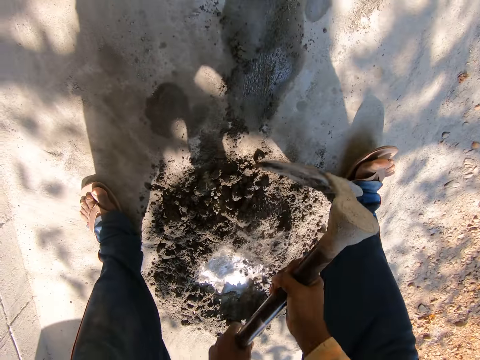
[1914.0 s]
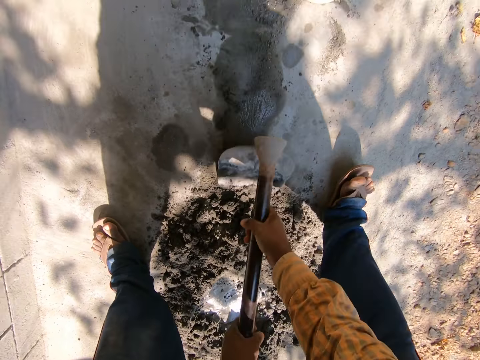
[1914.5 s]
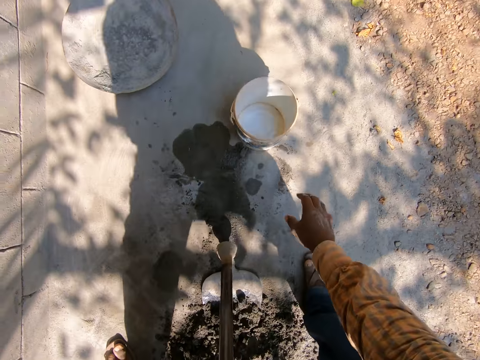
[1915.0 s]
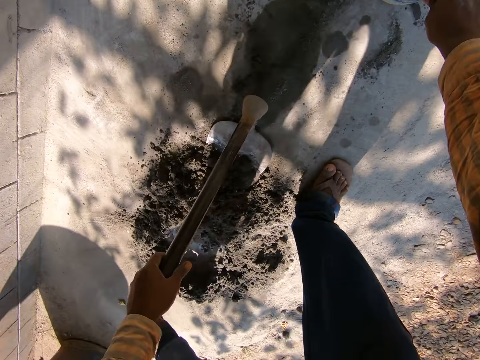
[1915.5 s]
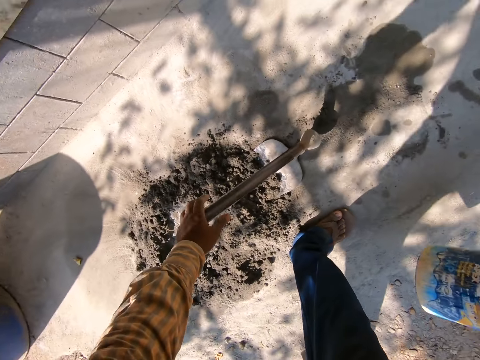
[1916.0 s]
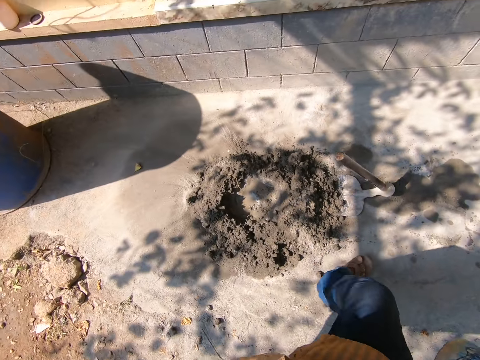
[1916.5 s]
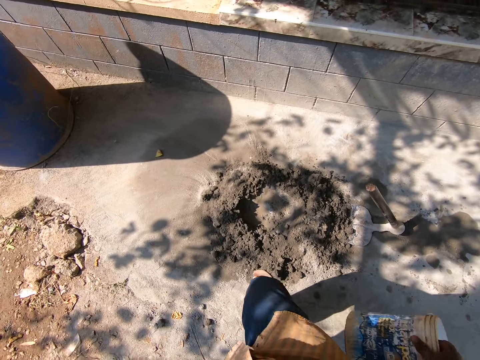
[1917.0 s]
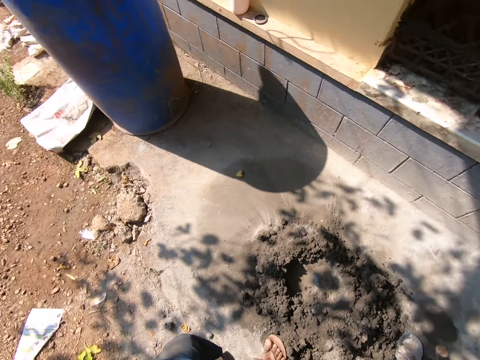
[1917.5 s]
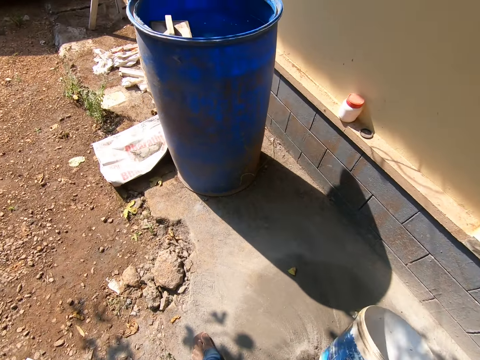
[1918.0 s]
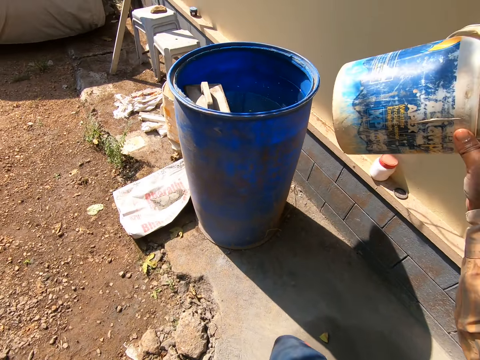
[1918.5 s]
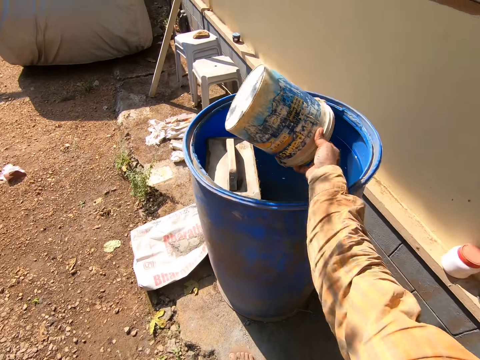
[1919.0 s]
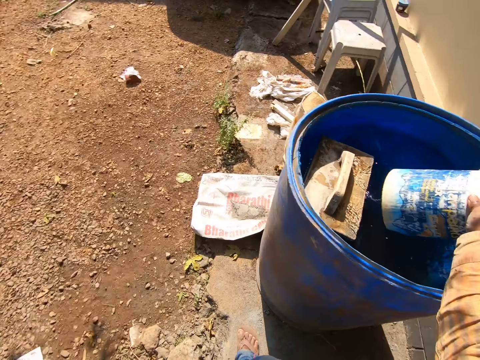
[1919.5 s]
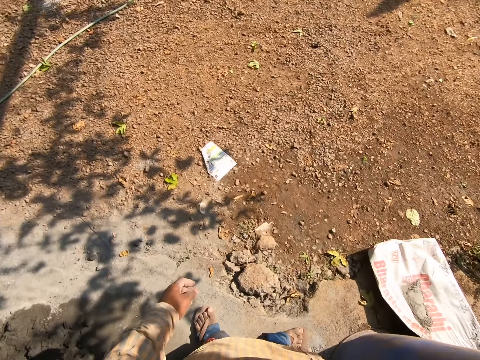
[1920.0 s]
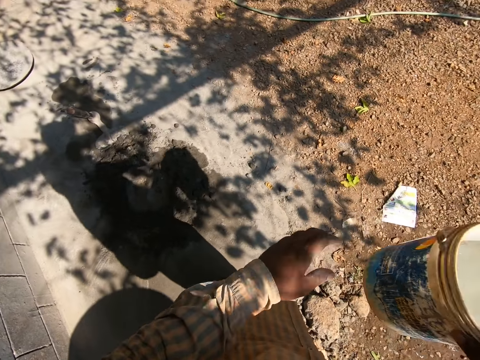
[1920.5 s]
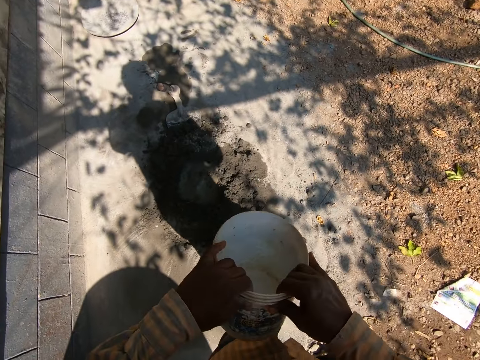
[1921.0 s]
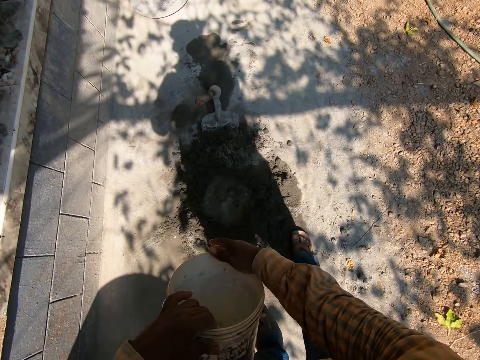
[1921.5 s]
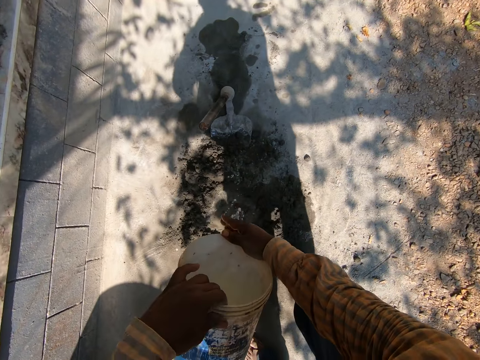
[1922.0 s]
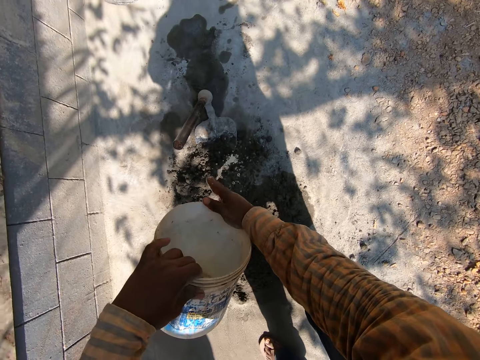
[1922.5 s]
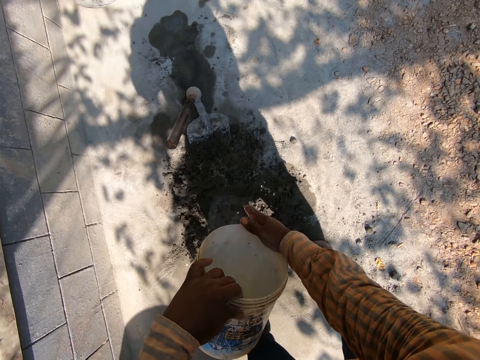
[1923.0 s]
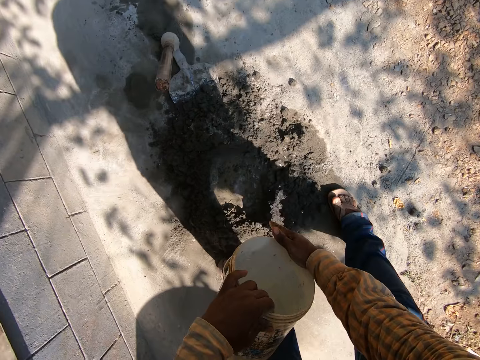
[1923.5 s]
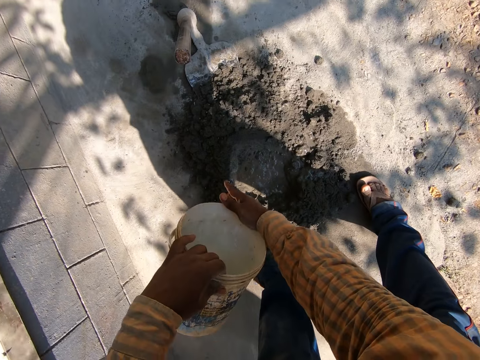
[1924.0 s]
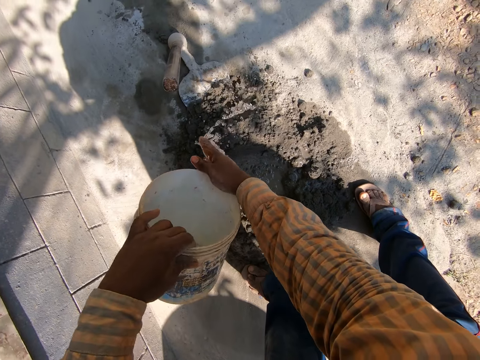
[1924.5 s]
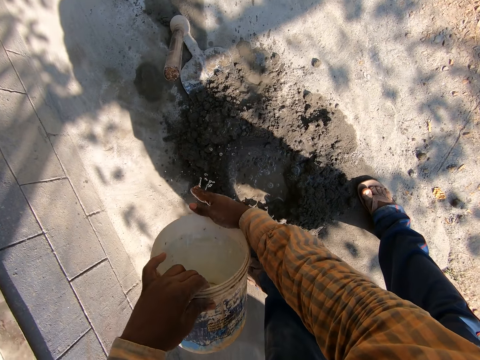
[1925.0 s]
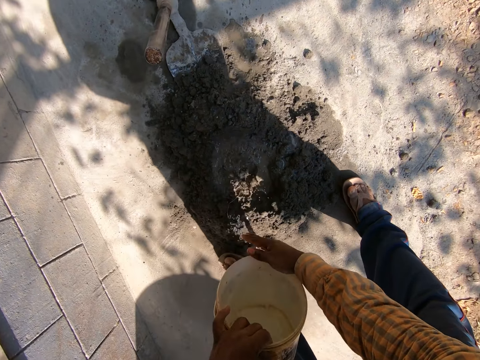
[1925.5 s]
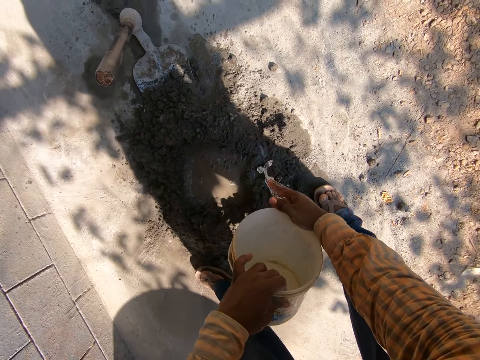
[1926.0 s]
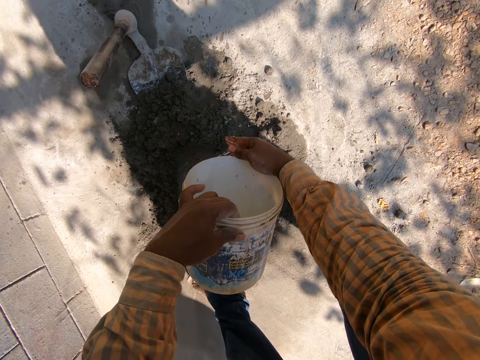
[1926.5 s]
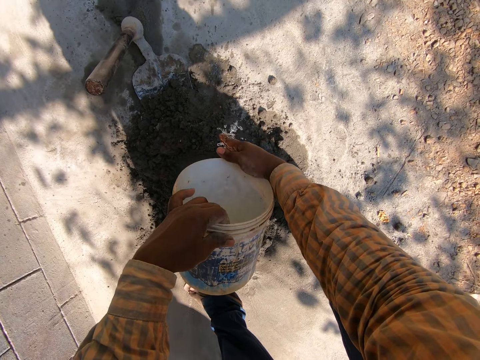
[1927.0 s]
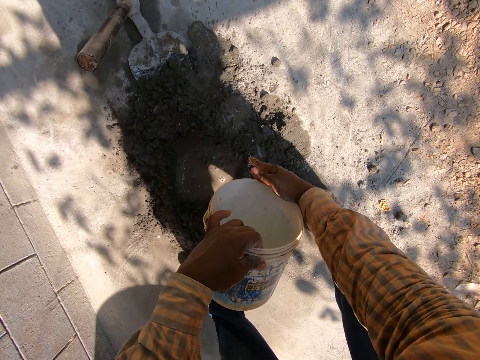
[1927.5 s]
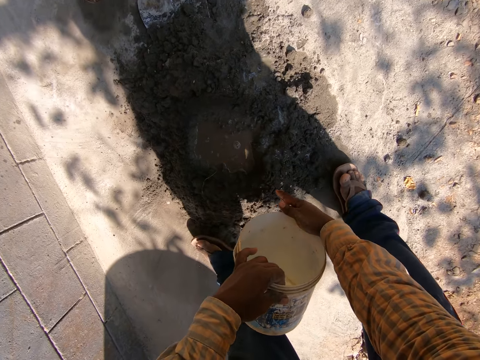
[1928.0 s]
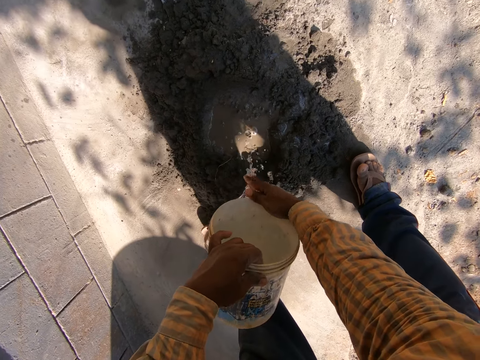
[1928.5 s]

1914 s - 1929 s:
The camera wearer picks up the bucket with his right hand. He scoops water from a drum with the bucket in his right hand. He holds the bucket with both hands. He pours water from the bucket on the cement pile.

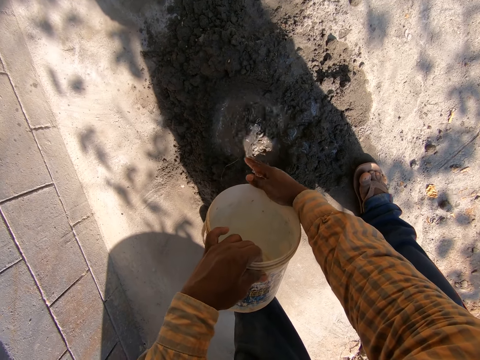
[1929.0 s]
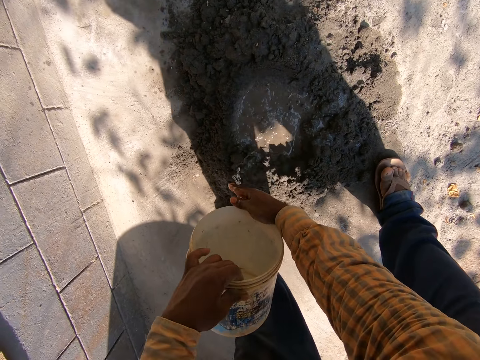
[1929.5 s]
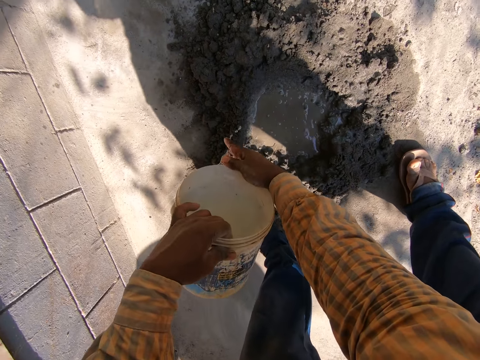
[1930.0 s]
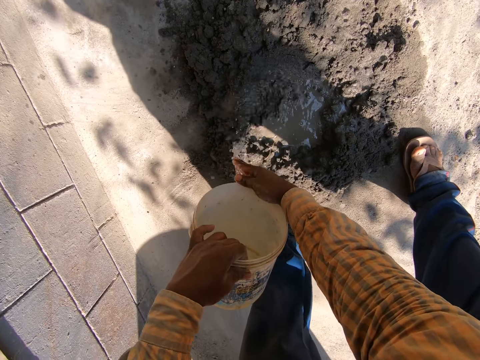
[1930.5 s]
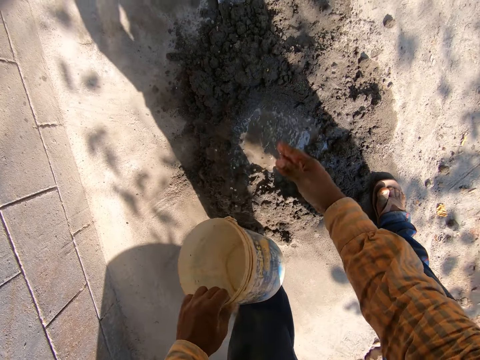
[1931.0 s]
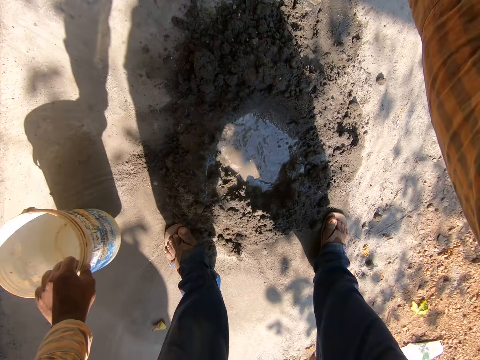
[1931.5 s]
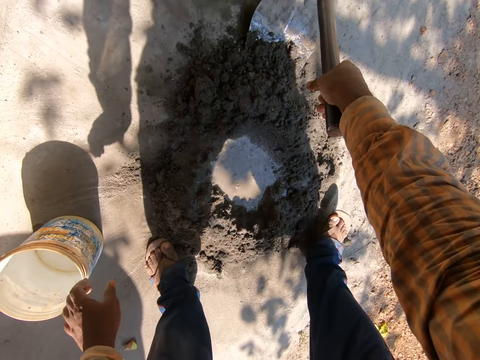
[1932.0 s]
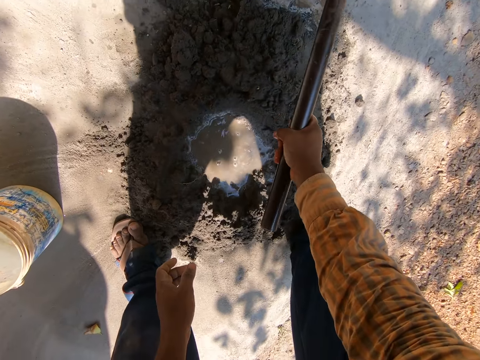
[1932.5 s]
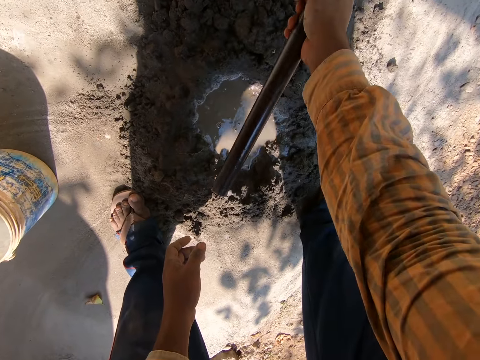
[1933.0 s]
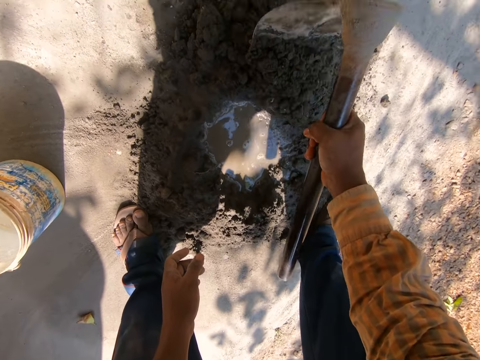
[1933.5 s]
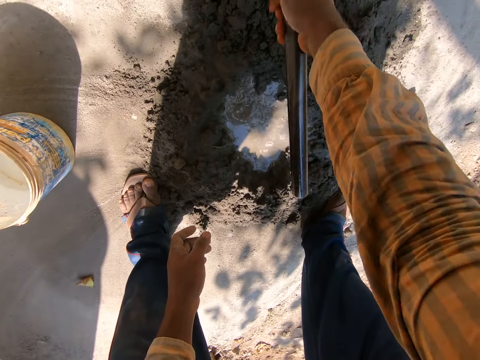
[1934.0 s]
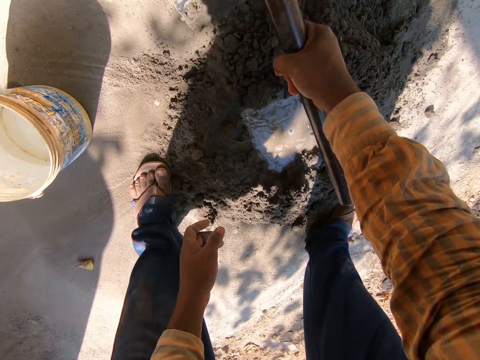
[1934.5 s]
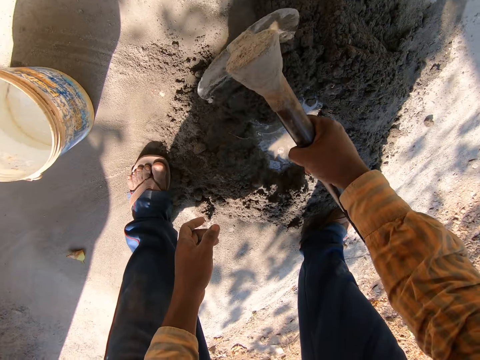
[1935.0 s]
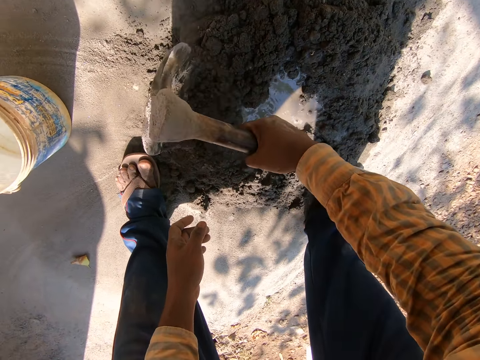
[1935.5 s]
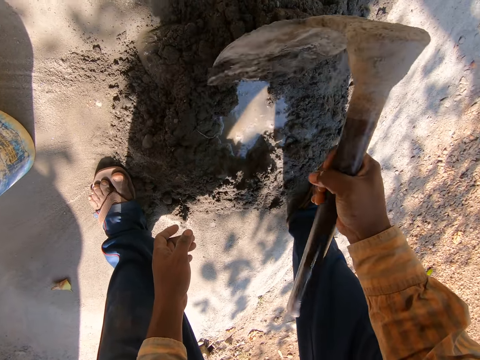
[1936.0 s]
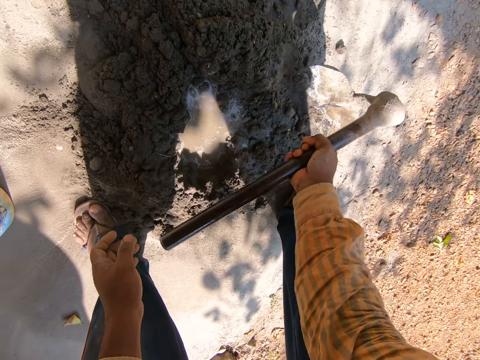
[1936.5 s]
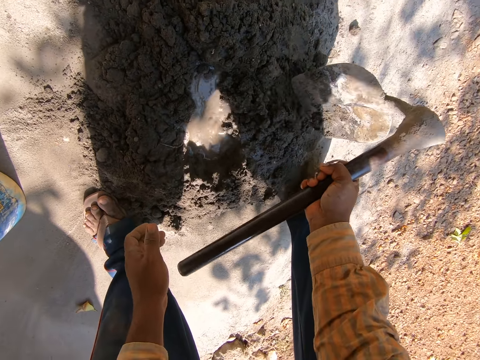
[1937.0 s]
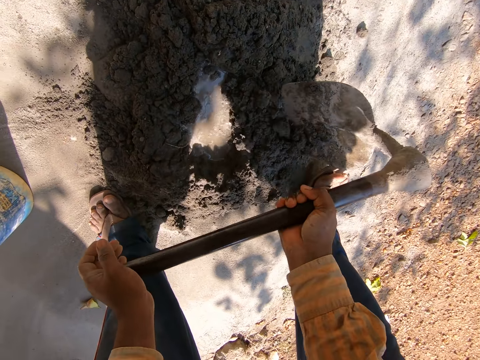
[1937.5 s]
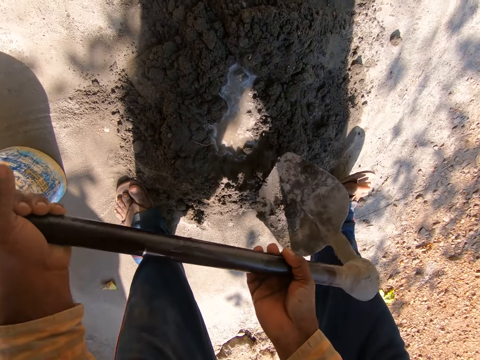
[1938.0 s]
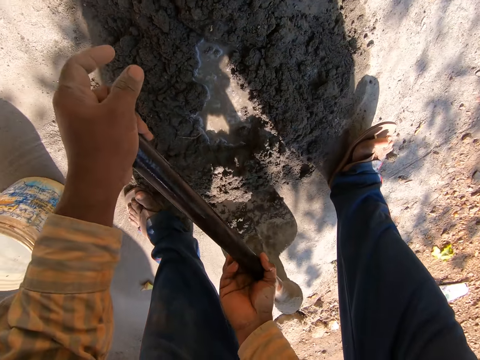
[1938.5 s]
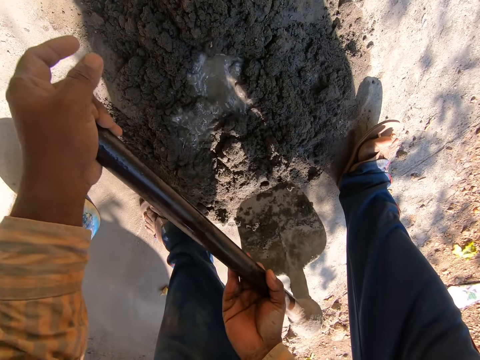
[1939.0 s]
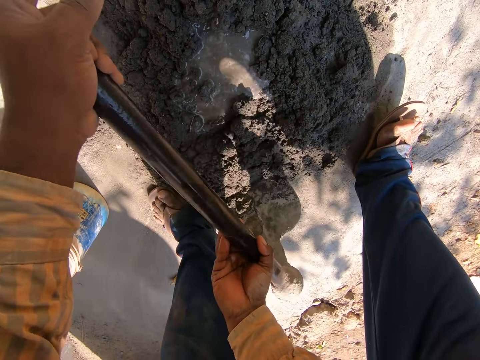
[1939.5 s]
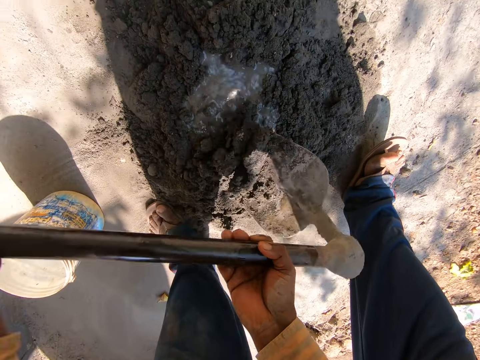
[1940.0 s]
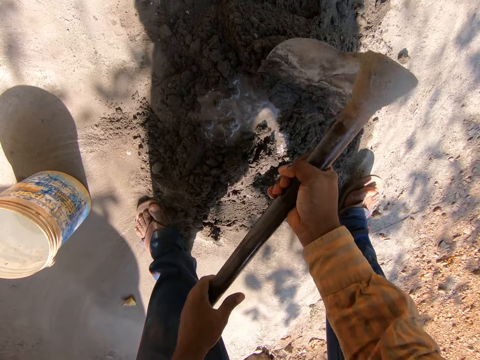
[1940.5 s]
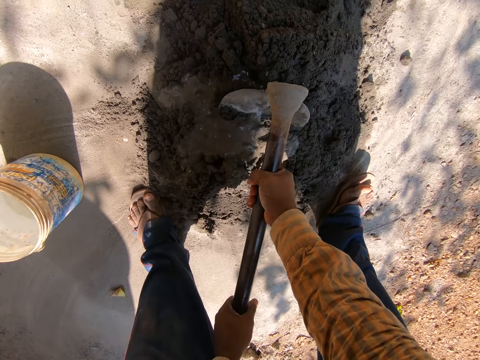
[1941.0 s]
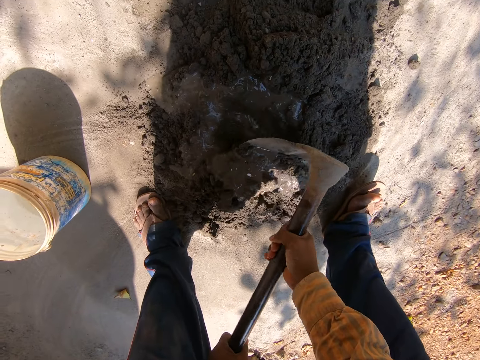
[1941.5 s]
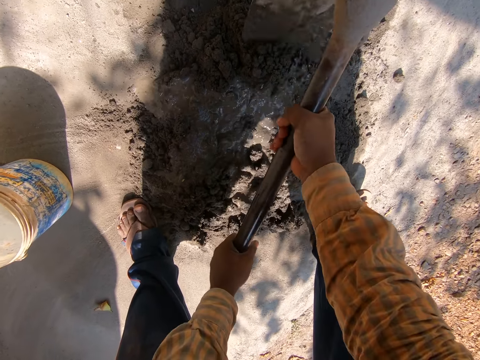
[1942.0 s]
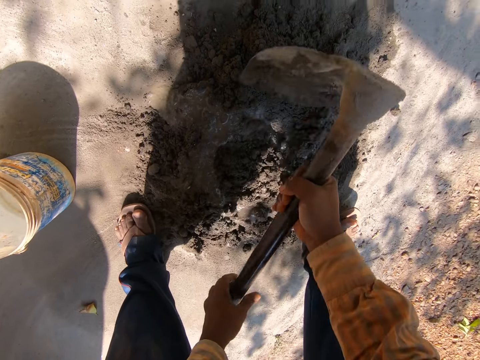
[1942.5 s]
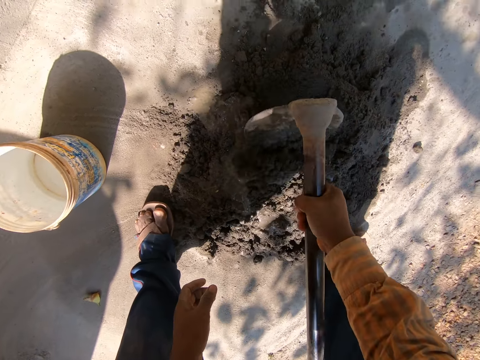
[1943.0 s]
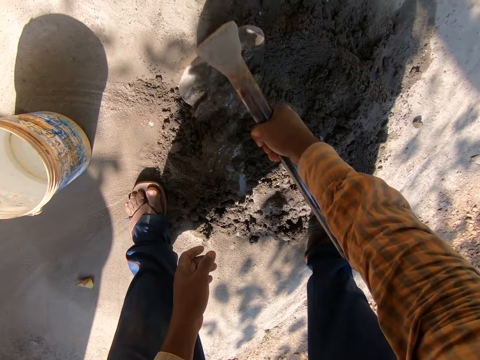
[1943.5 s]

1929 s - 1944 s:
The camera wearer picks up the hoe from the ground with his right hand. He drops the bucket on the floor with his left hand. He mixes the cement pile with the hoe in his right hand. He mixes the cement pile with the hoe in both hands.
